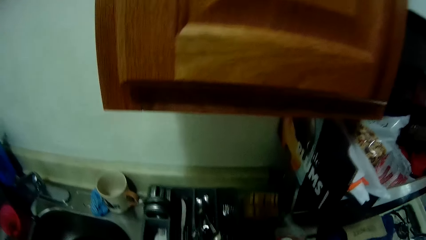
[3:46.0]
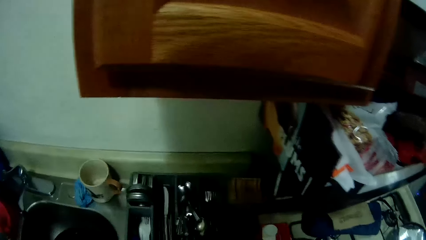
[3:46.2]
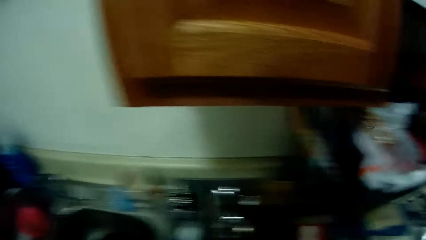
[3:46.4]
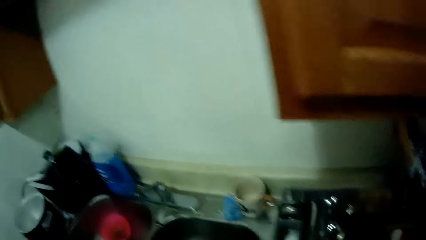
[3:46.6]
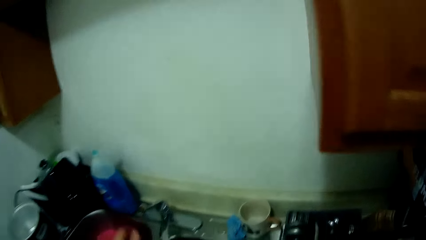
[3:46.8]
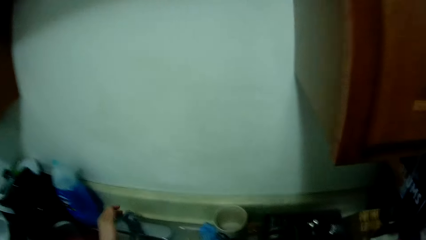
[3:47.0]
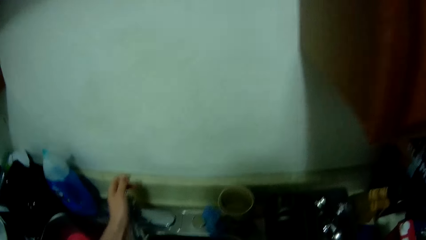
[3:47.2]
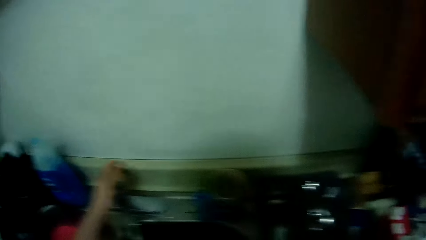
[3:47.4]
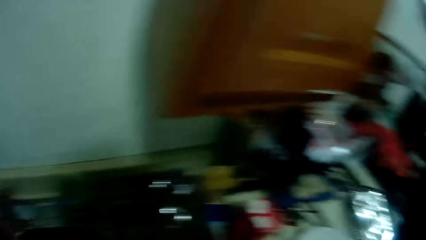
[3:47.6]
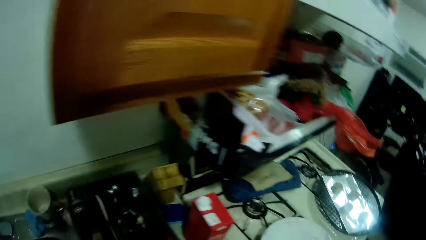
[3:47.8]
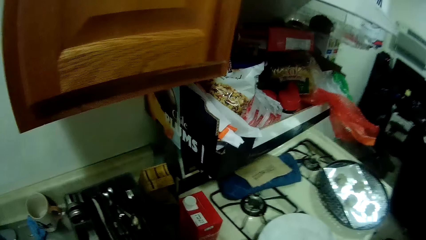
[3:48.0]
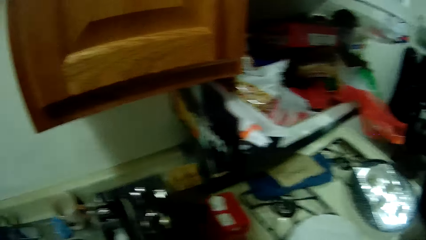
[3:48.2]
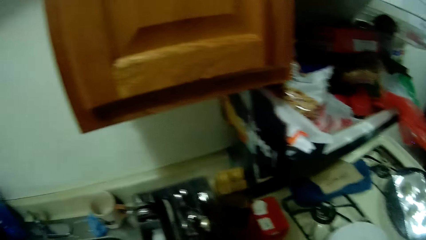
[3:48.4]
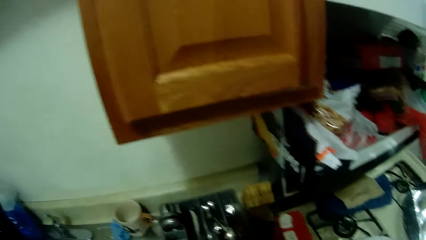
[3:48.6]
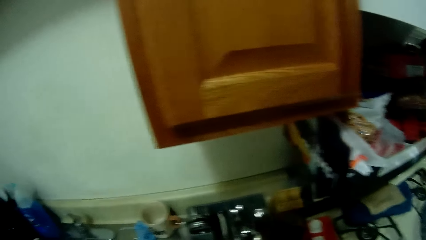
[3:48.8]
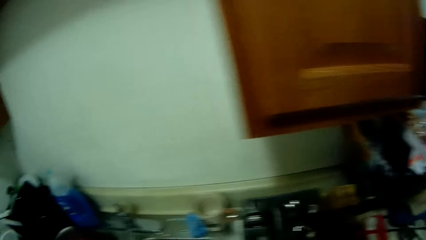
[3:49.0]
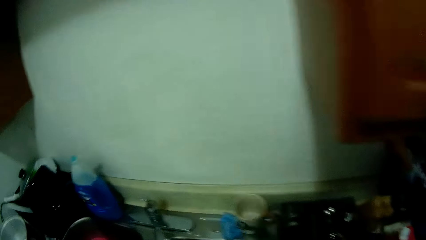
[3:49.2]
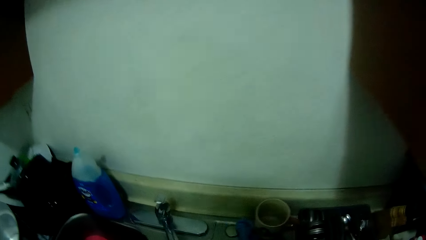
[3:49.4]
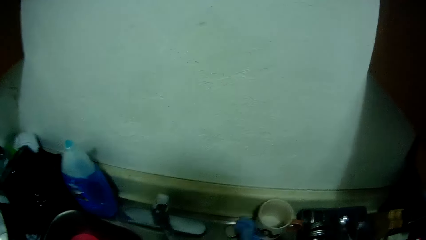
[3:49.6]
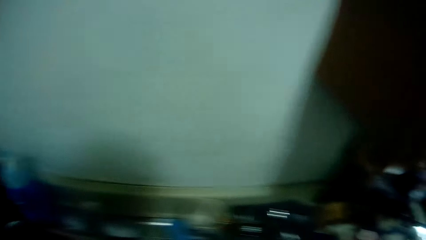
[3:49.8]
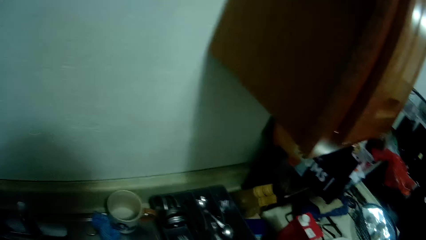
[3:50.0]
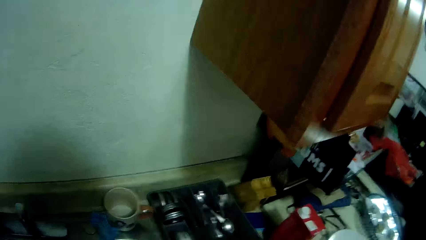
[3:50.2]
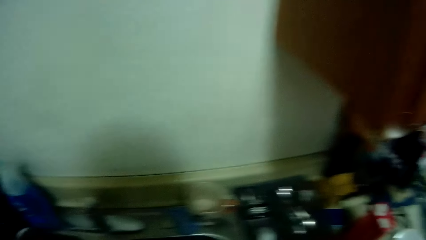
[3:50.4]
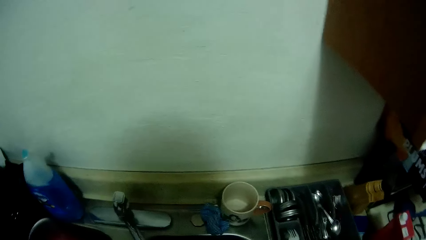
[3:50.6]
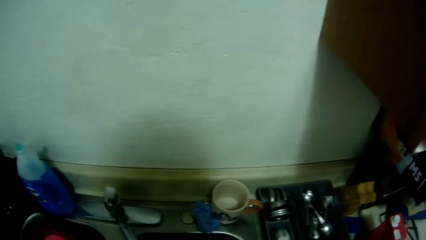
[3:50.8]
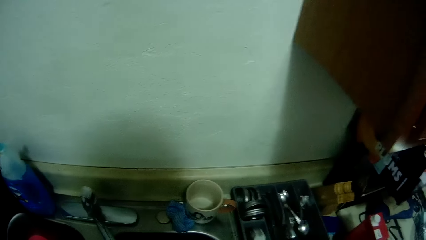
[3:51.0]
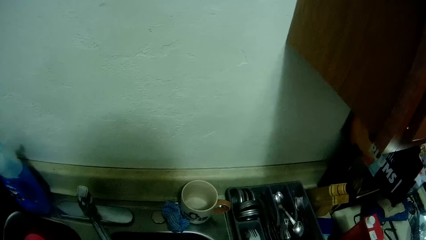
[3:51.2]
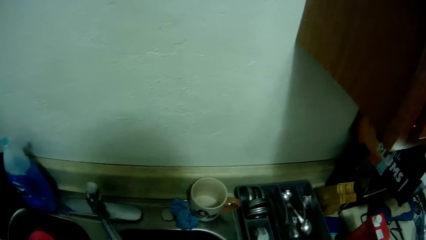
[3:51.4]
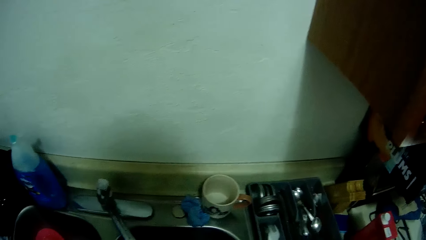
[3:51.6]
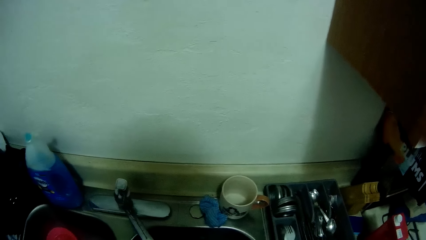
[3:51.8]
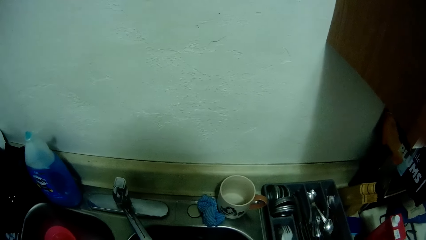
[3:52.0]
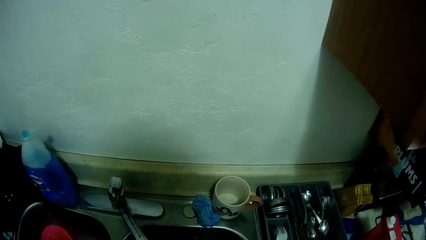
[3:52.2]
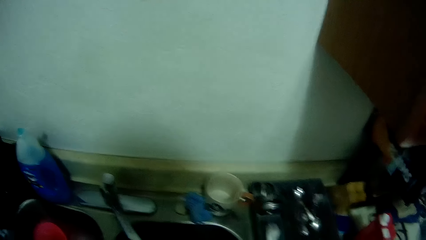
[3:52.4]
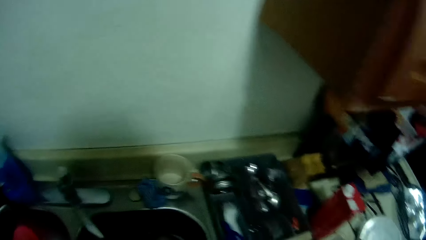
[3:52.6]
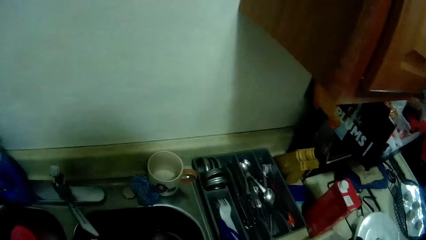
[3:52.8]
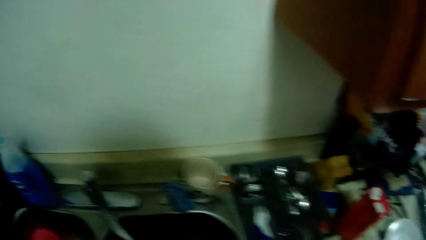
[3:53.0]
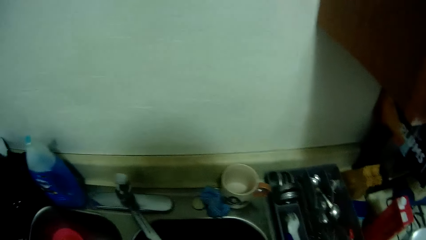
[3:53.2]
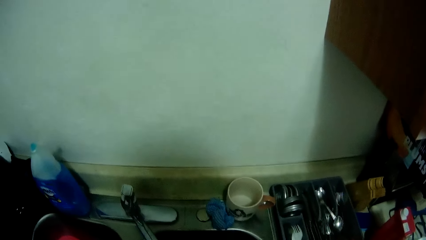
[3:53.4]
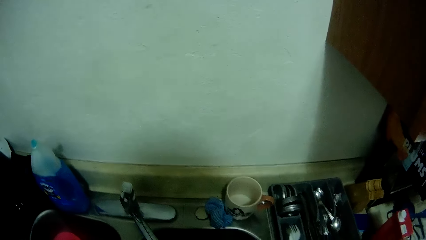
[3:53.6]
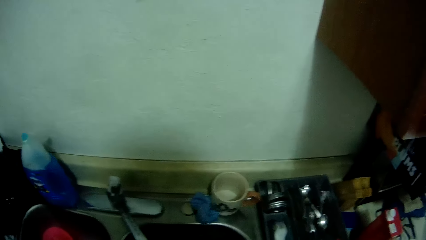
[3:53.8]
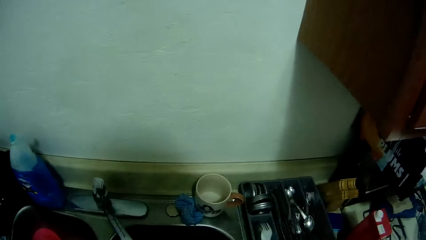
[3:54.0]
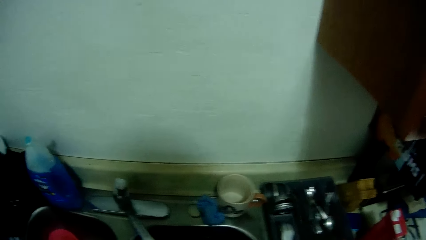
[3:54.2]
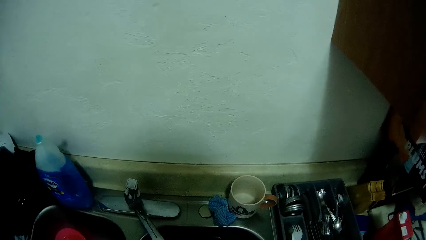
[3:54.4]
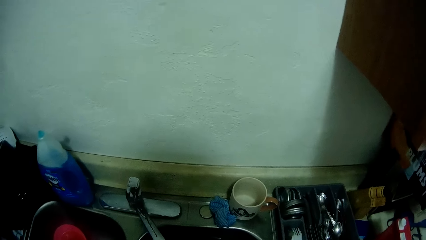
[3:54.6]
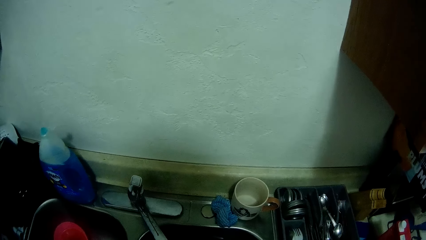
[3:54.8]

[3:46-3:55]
The camera wearer turns on the sink tap. They look around. They wander around.

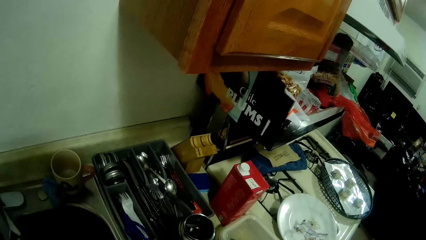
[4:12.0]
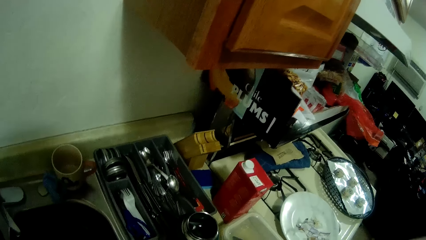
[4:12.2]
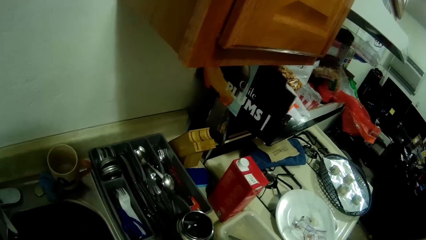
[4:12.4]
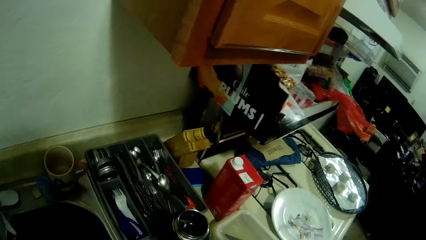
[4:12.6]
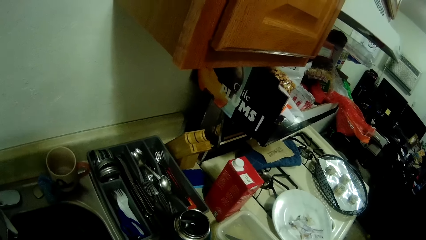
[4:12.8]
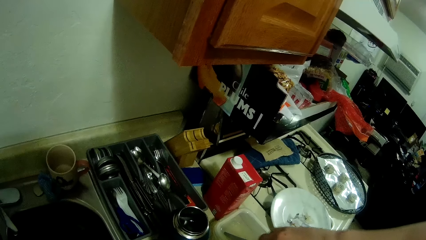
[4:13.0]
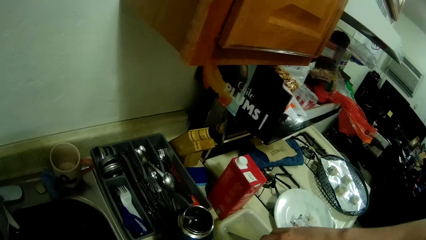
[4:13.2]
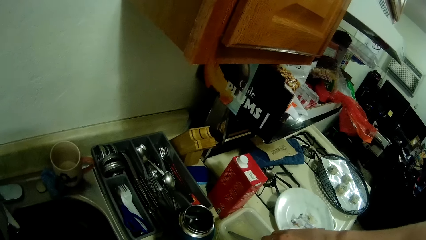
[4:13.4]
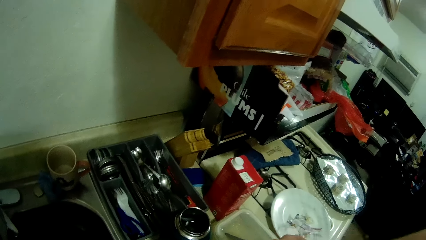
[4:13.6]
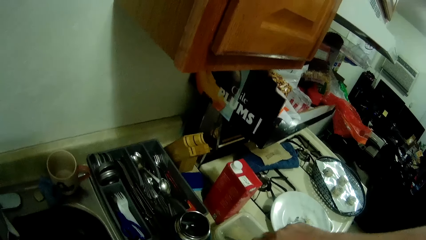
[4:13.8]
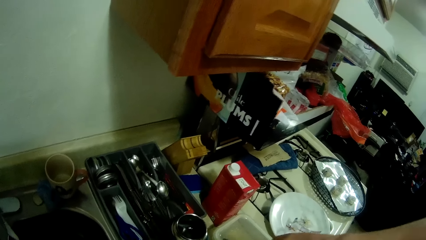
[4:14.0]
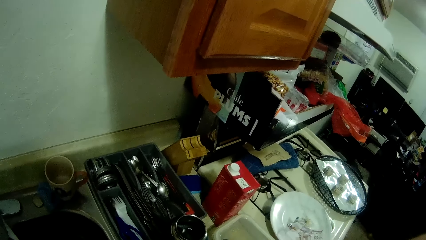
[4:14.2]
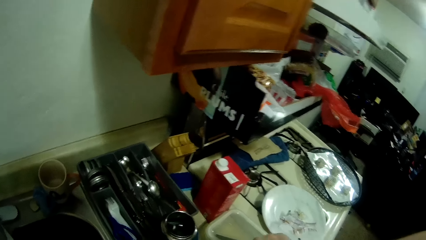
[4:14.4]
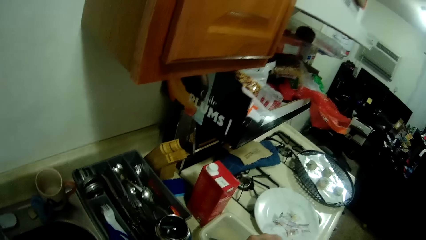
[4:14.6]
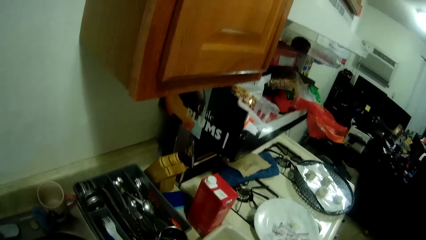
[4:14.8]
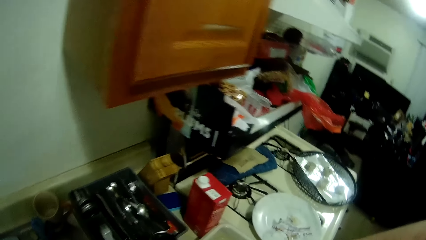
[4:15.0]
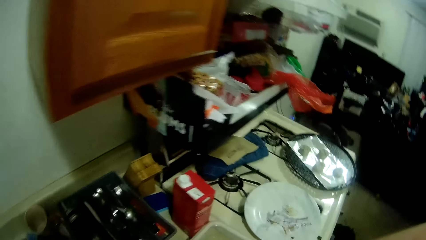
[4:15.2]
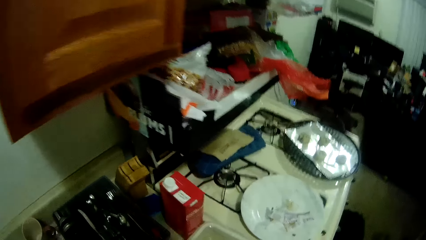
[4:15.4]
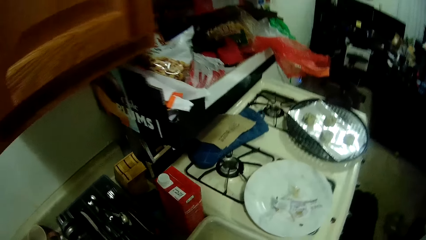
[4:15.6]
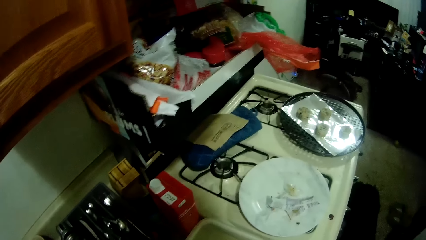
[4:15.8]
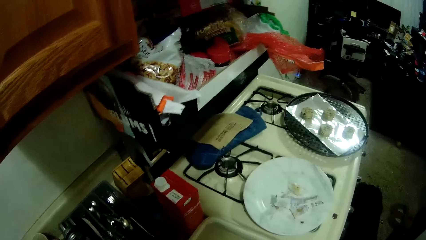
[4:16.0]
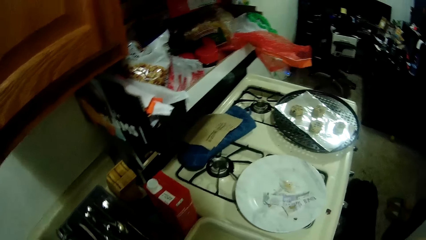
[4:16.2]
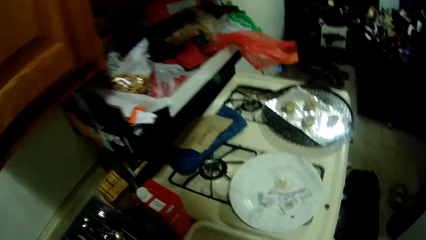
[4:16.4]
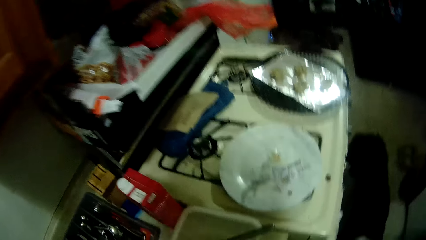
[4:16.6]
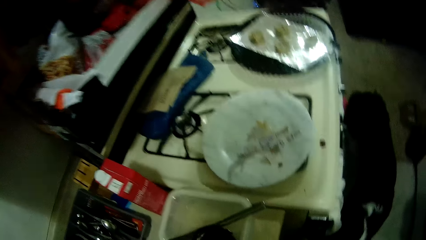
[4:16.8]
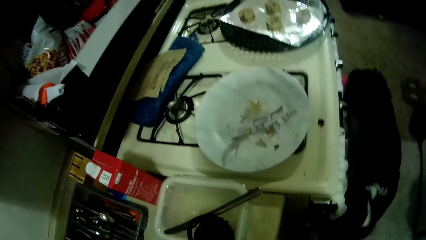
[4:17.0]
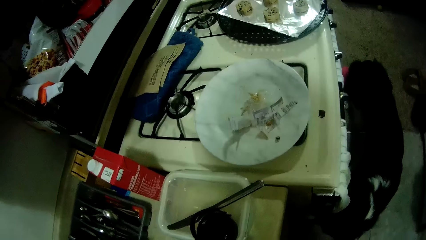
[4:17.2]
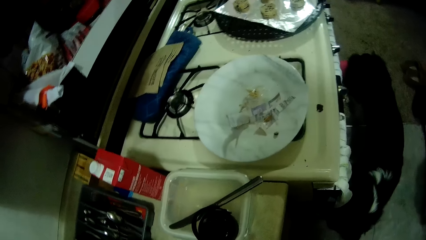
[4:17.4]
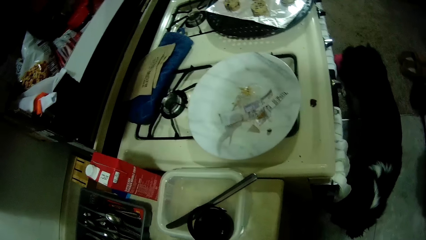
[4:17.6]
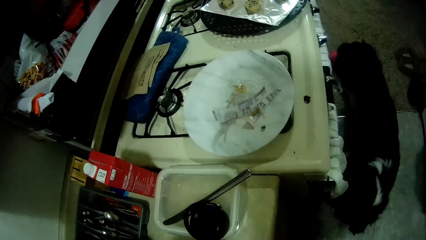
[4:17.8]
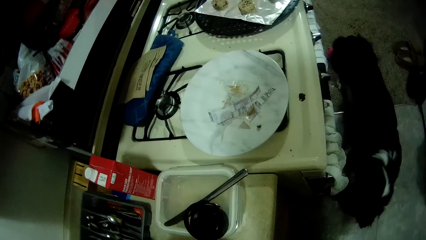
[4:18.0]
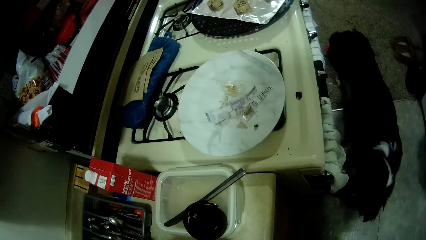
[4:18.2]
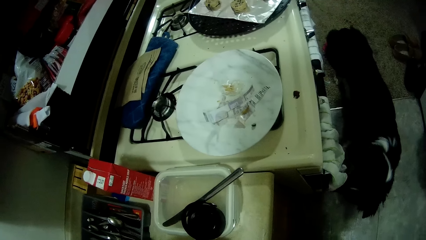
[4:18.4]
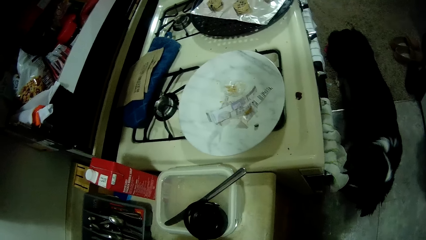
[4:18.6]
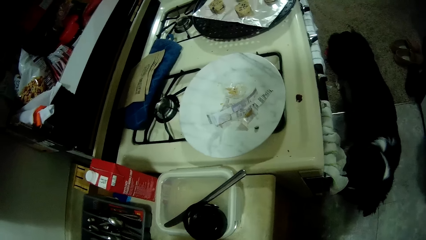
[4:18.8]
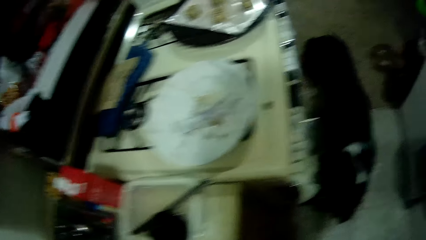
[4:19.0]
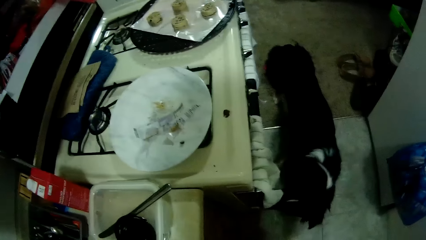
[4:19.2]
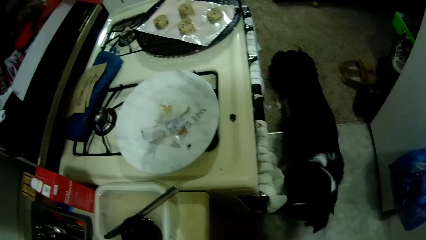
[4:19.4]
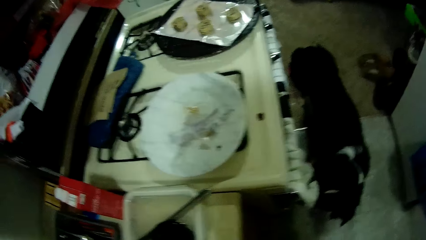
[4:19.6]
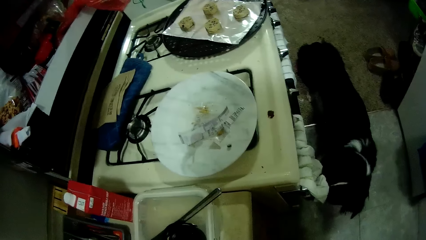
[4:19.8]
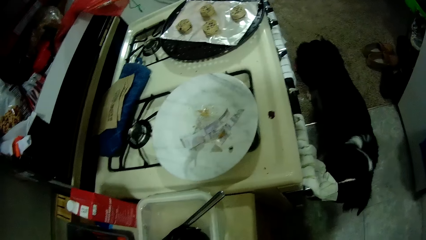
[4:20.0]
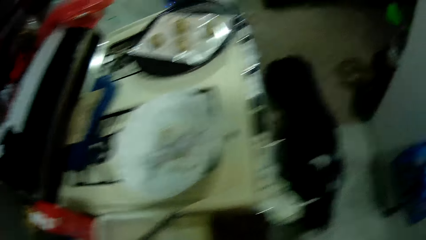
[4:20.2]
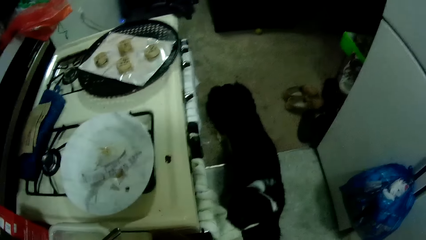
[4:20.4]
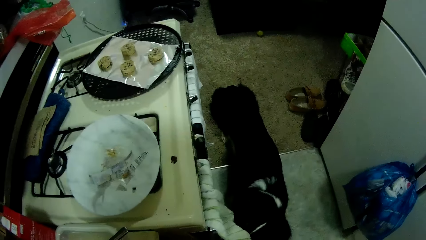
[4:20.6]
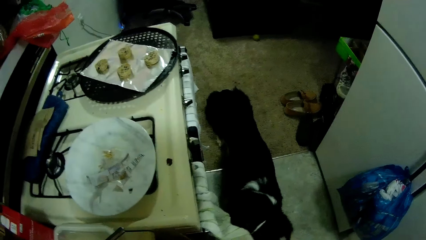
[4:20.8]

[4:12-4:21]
The camera wearer closes the water bottle. They look at a dog.
